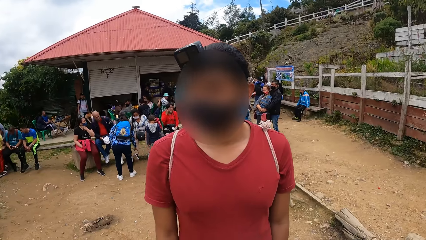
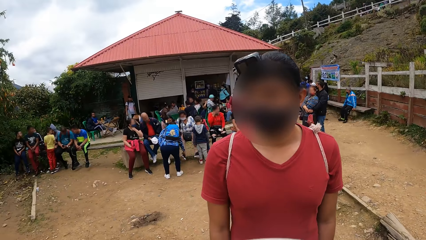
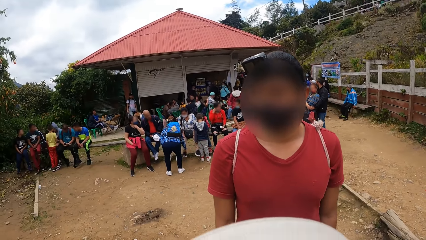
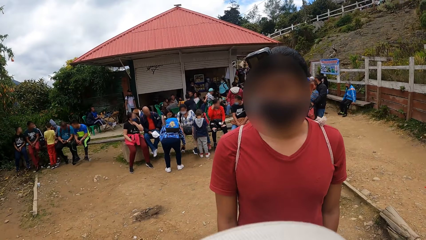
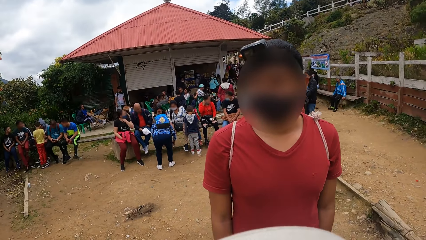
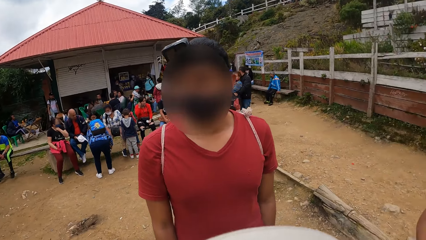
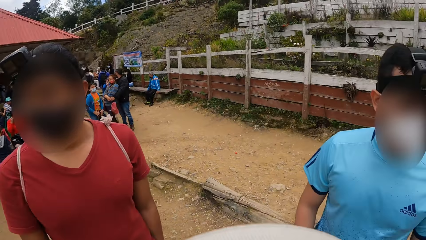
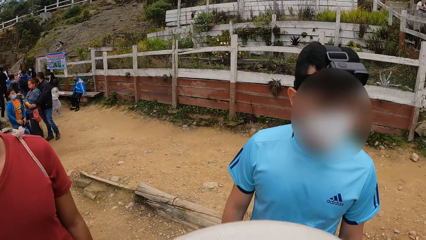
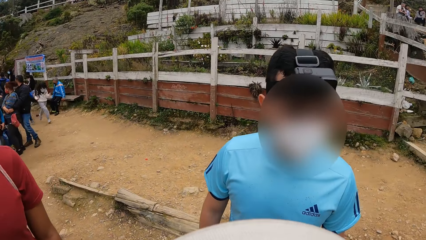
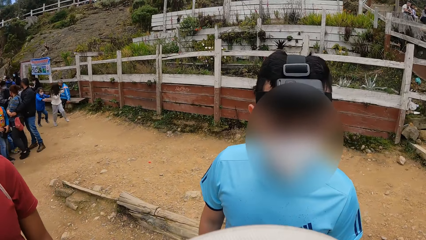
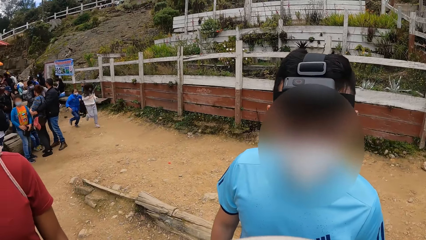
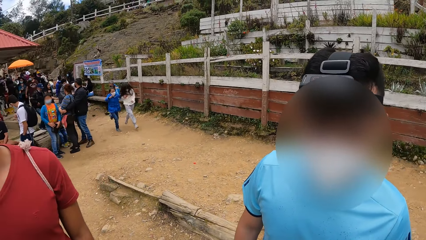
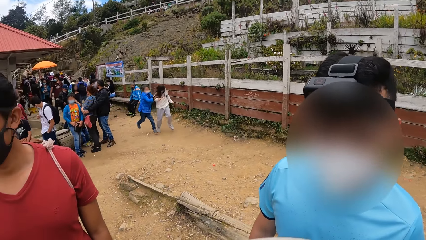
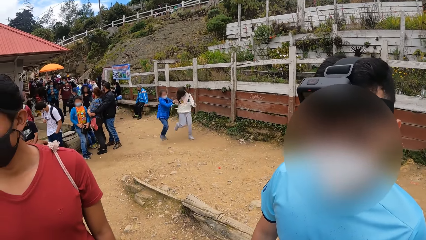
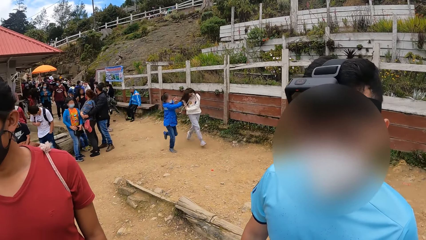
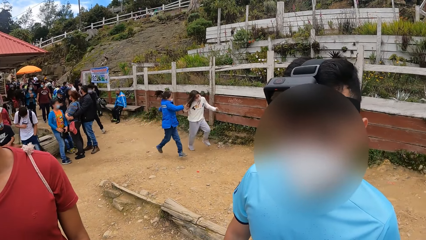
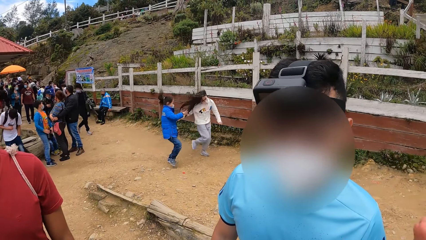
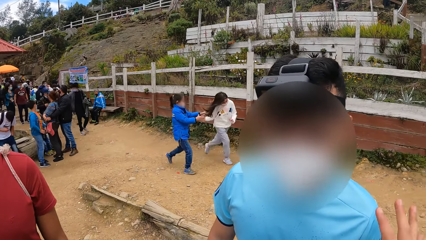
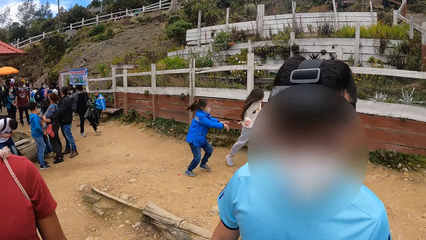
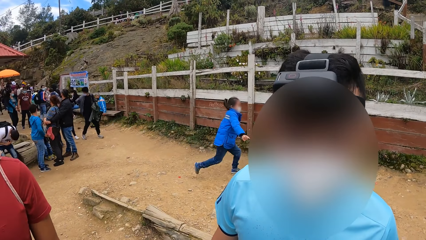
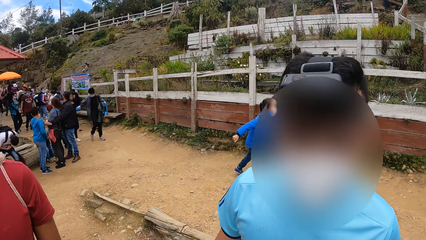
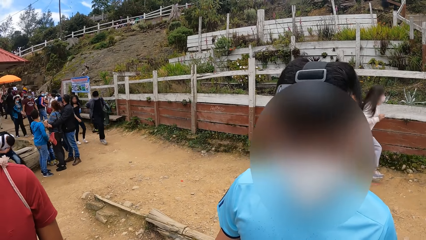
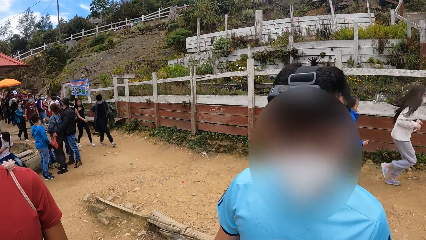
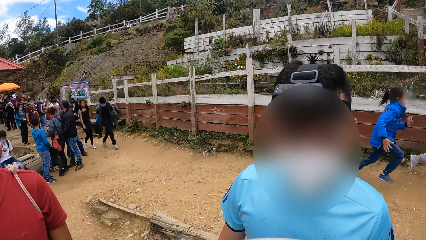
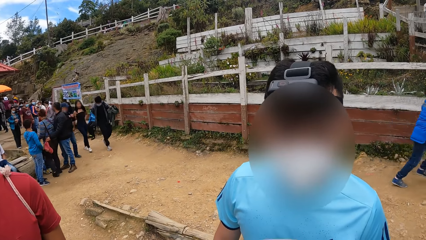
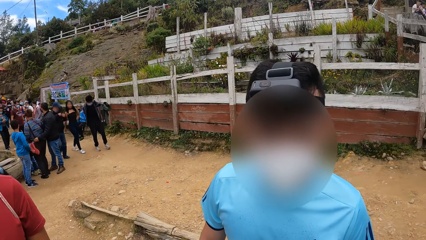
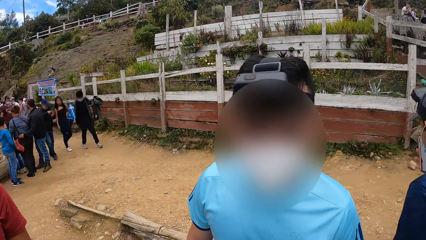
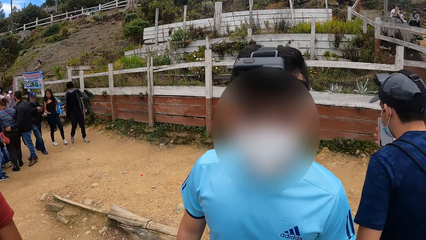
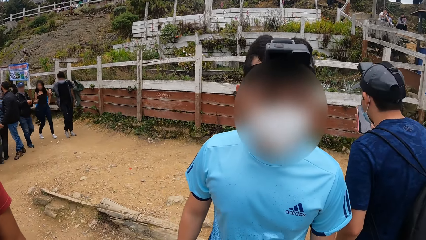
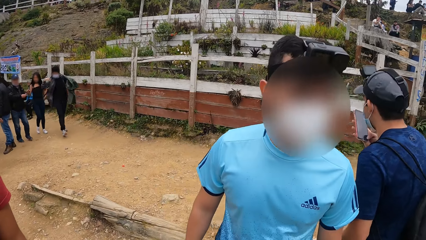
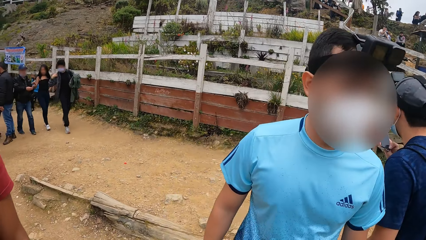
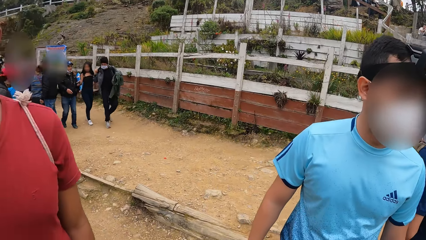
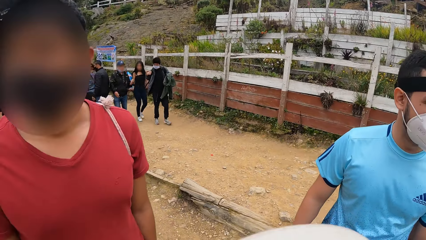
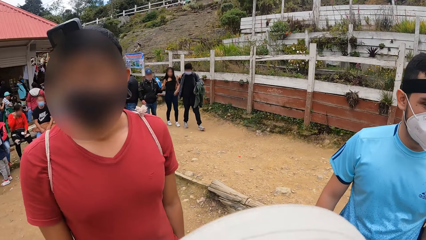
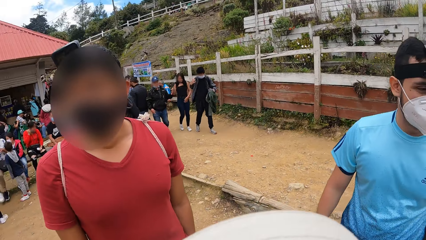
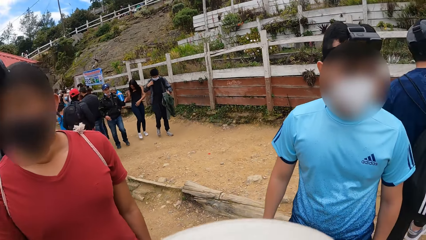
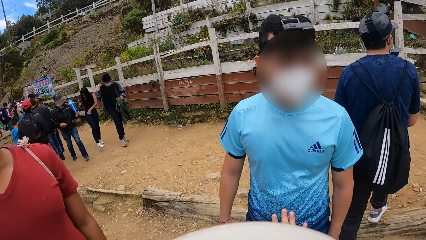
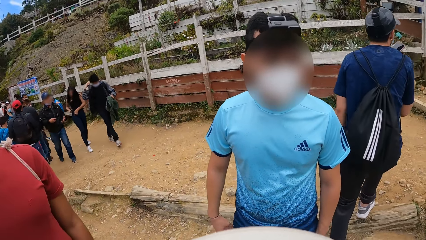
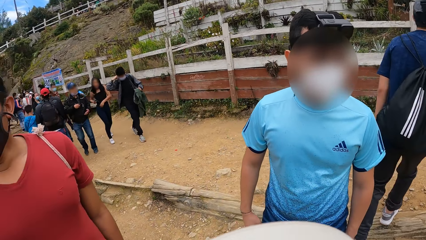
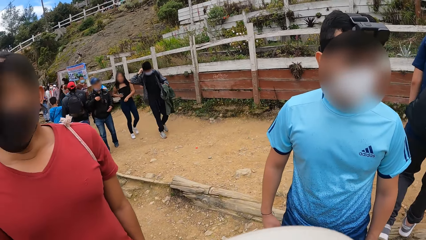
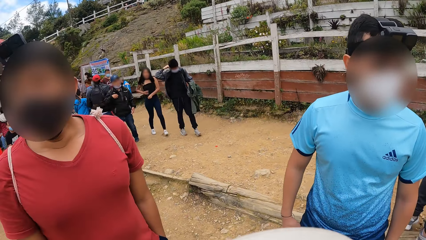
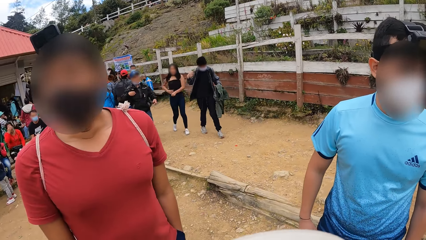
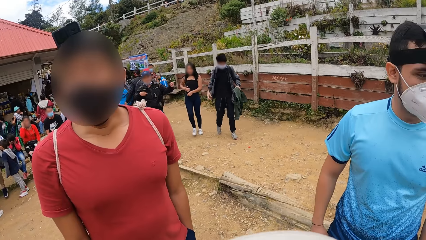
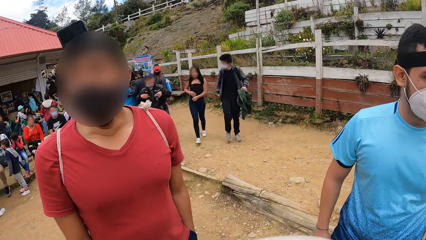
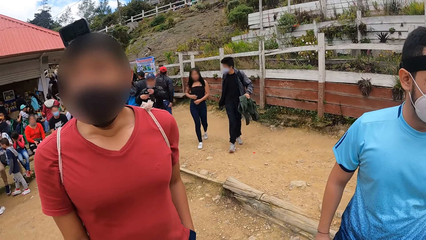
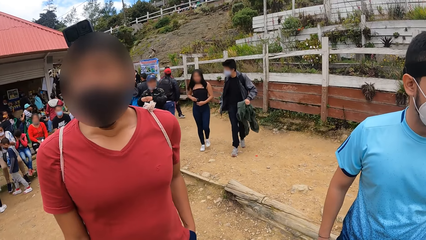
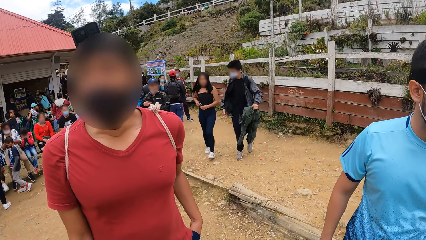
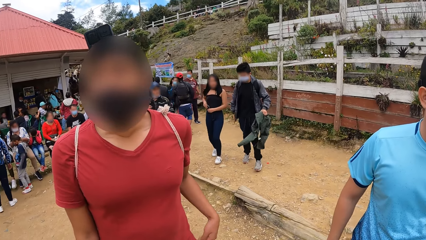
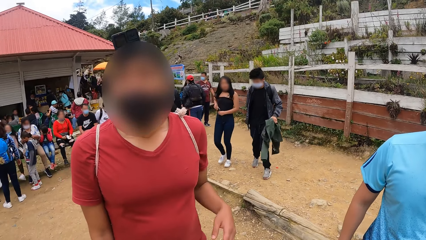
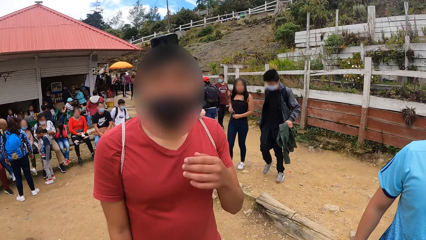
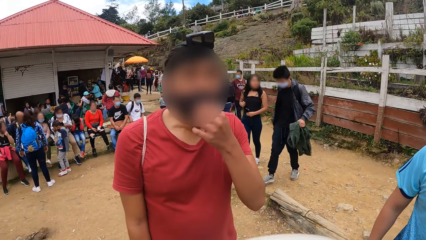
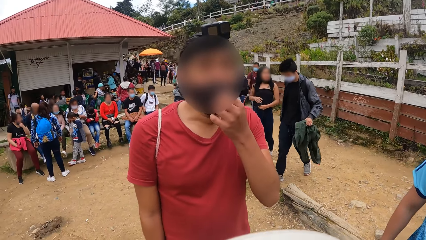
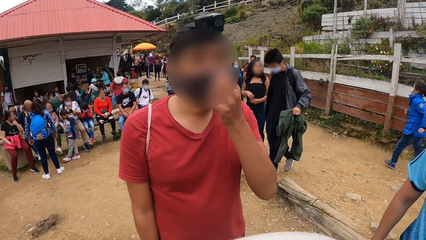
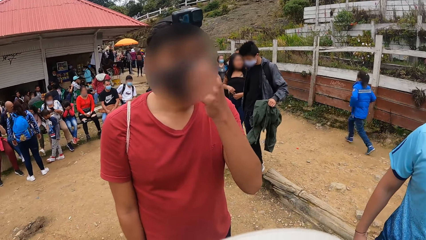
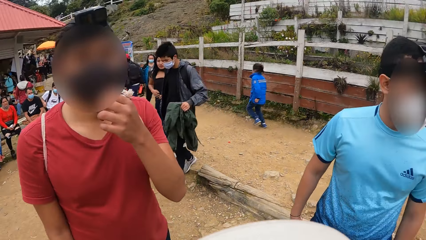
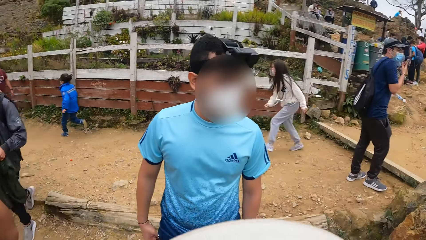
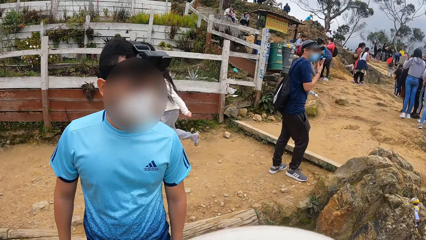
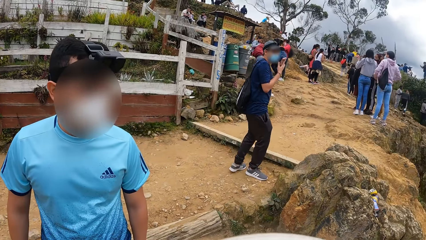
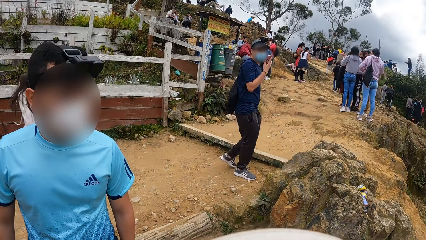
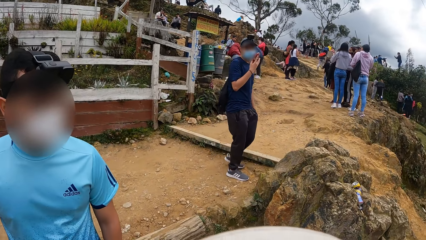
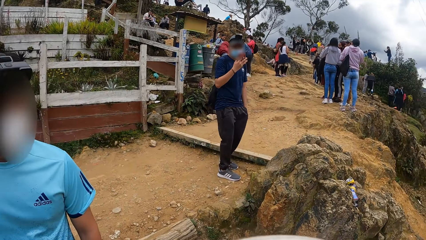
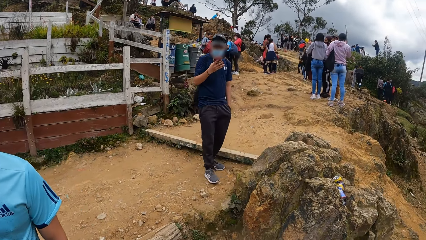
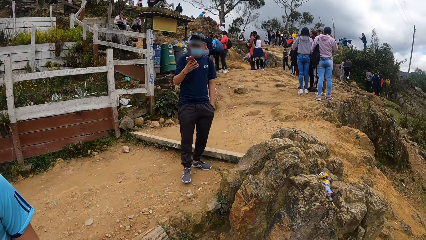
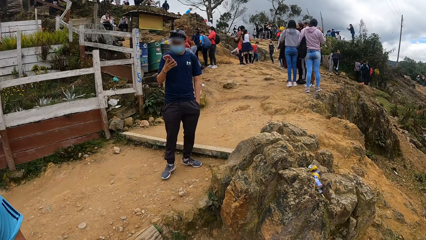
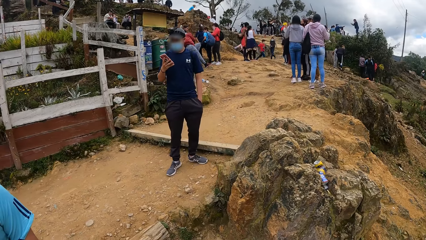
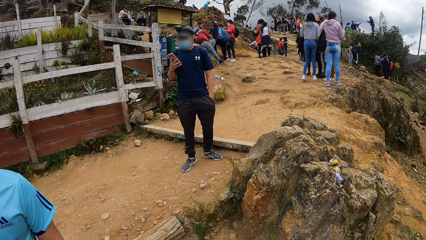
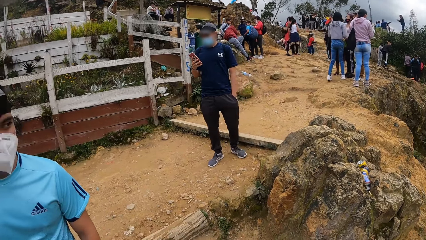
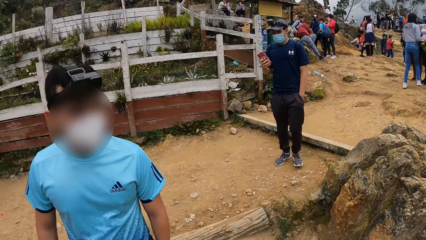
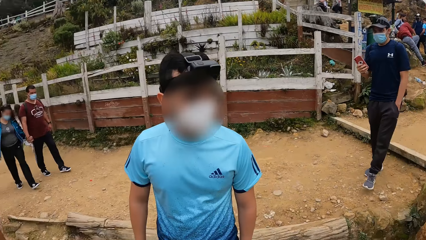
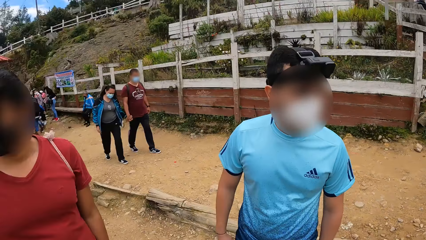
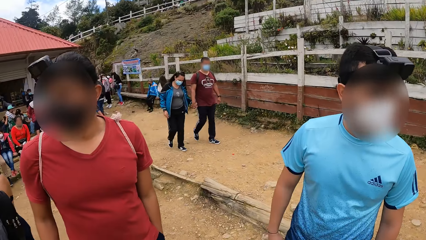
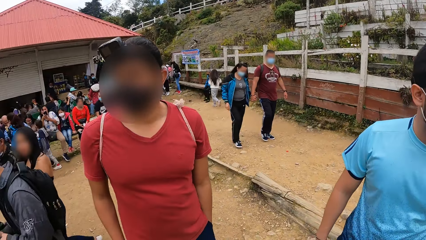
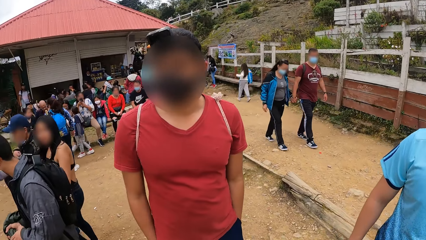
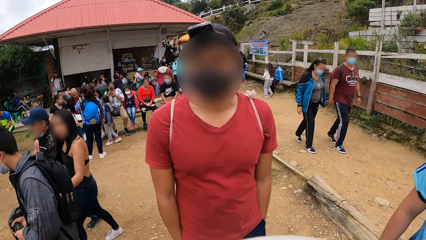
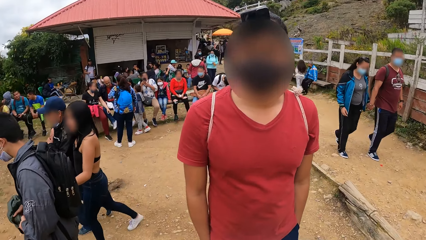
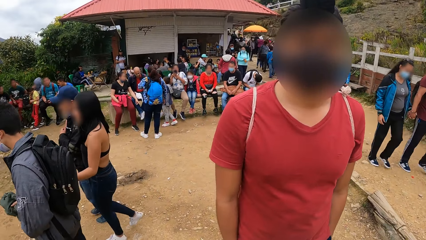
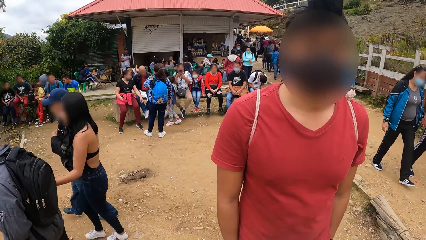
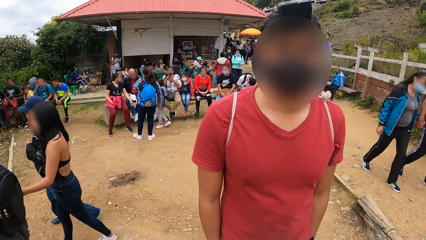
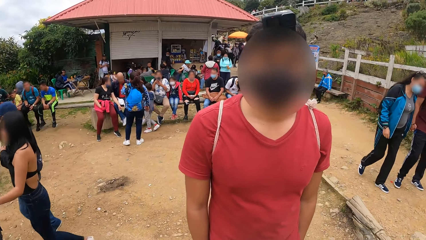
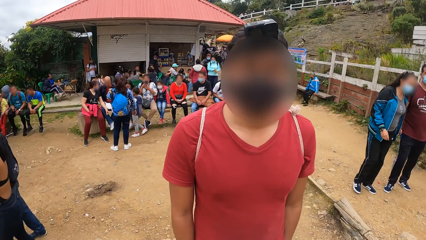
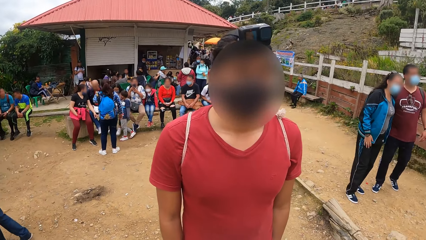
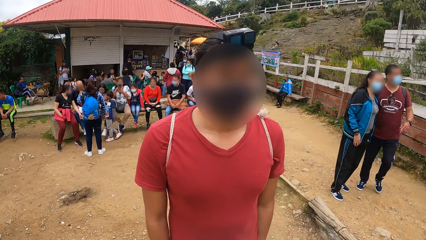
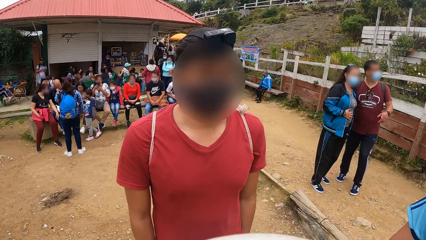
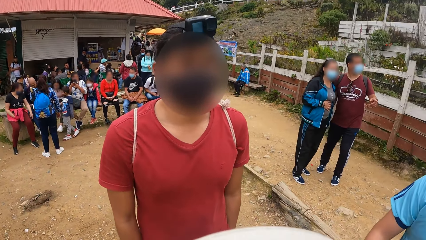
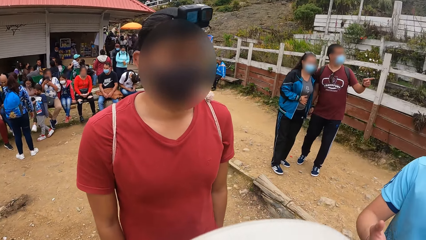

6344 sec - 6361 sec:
The camera wearer looks on as two children run past. A person speaks to the camera wearer. A man adjusts a face mask with his left hand. The camera wearer looks at another person. Another man holds a phone with his right hand.
